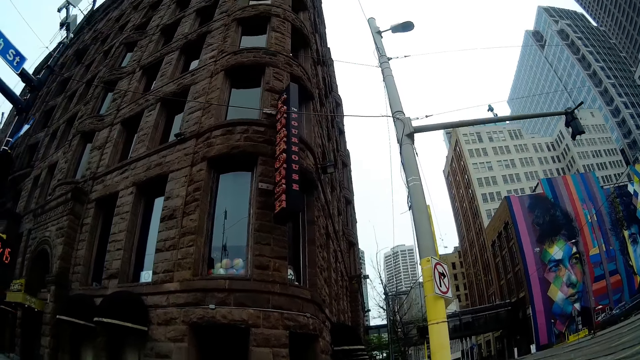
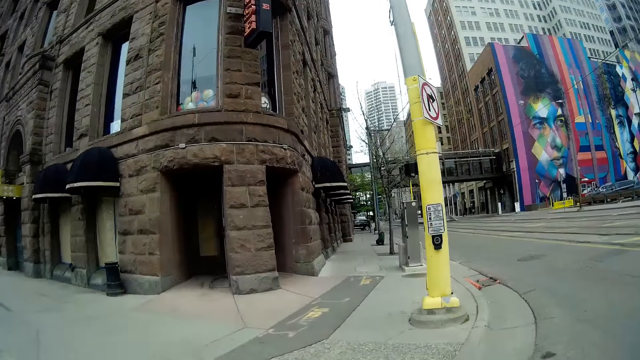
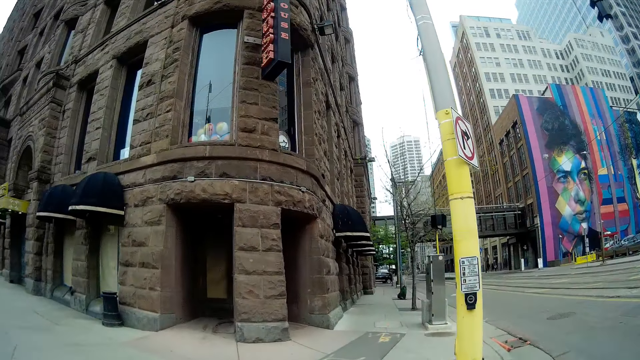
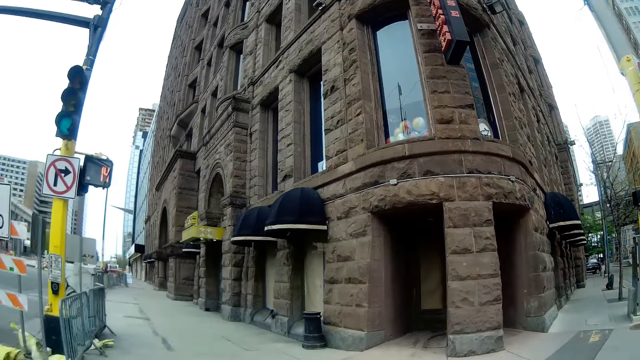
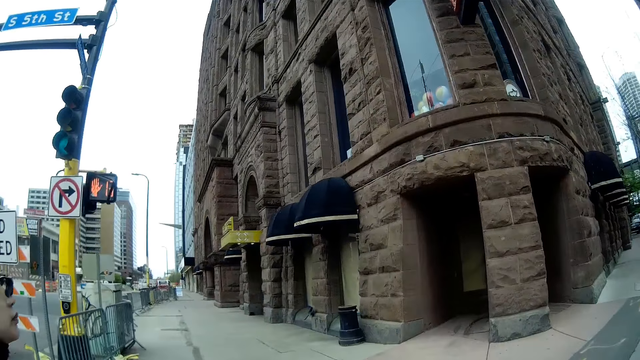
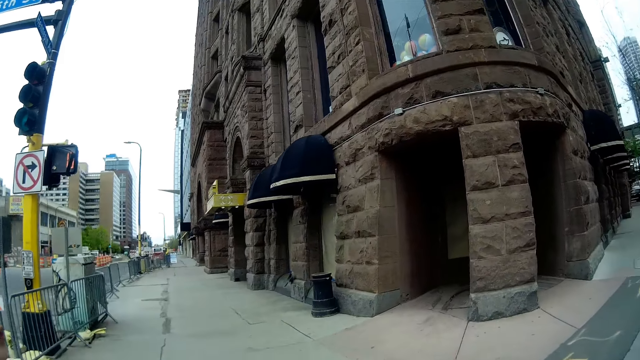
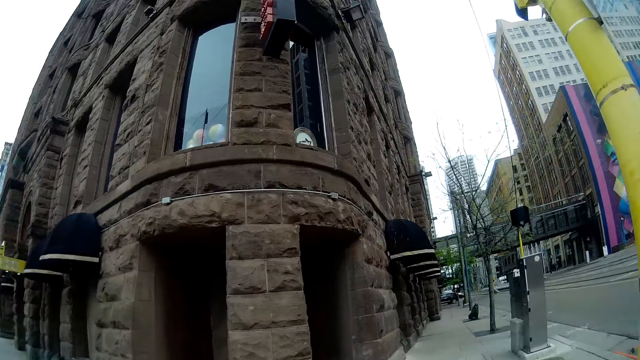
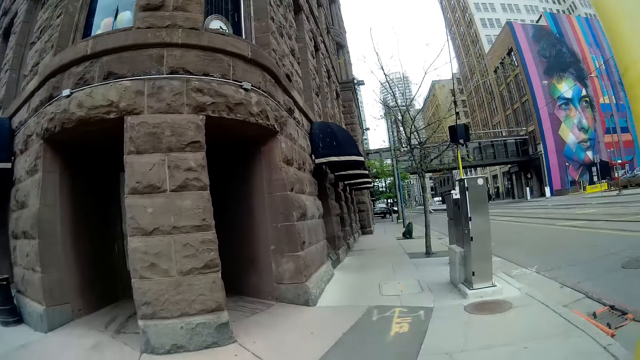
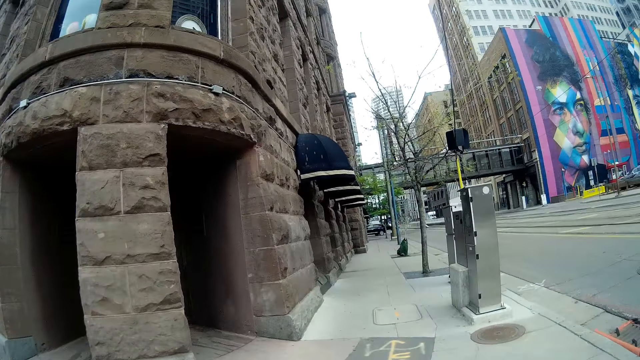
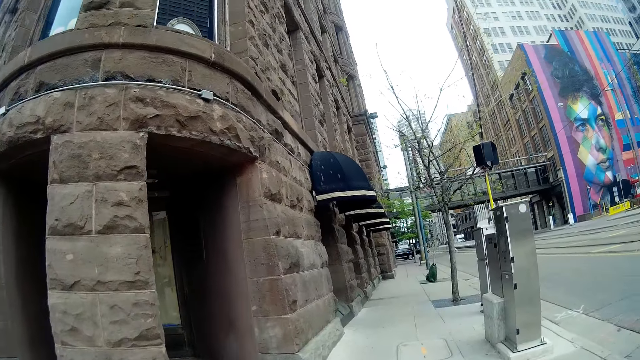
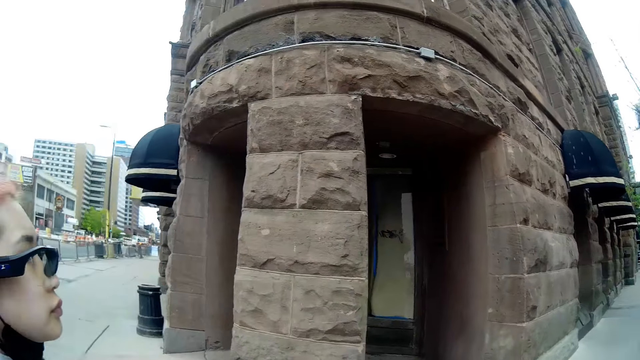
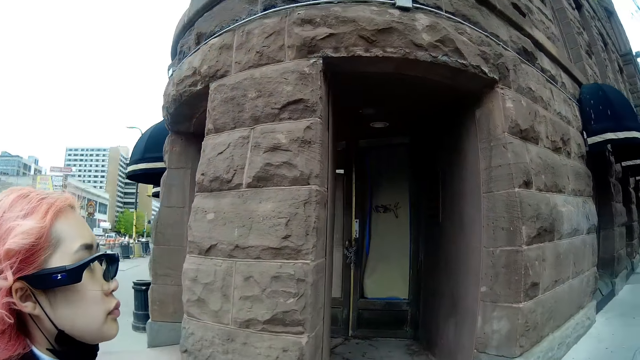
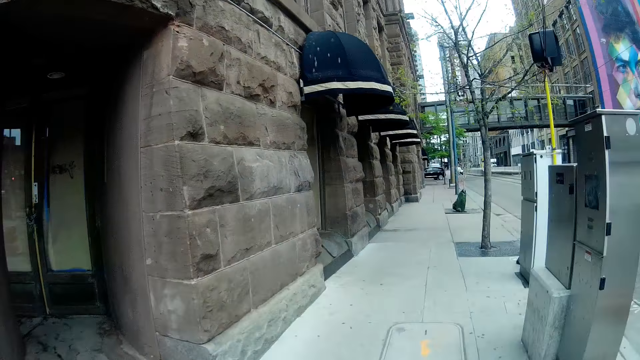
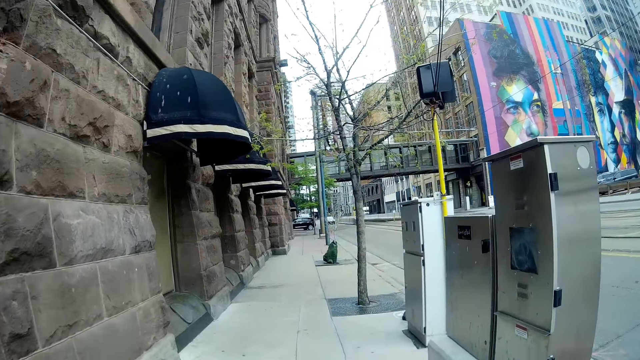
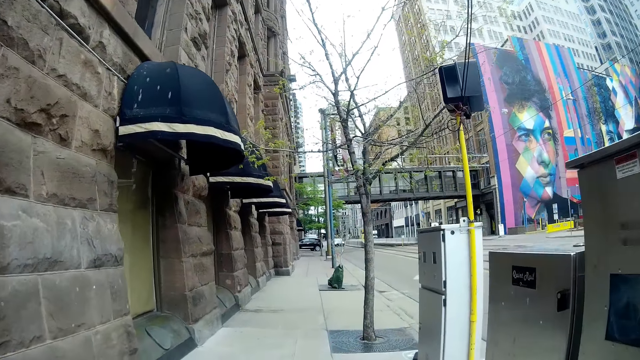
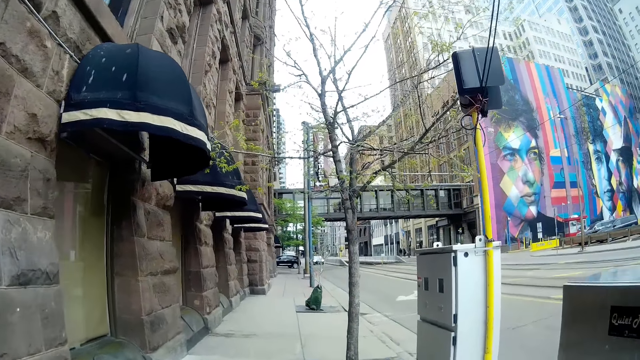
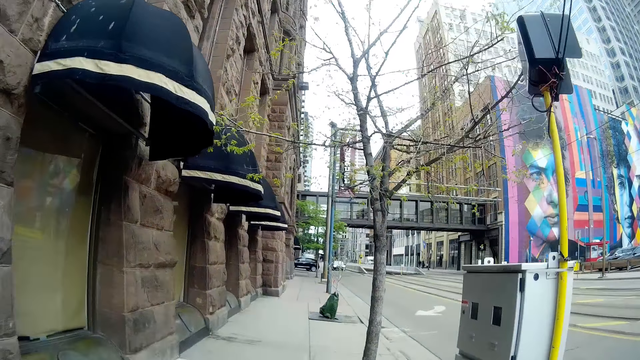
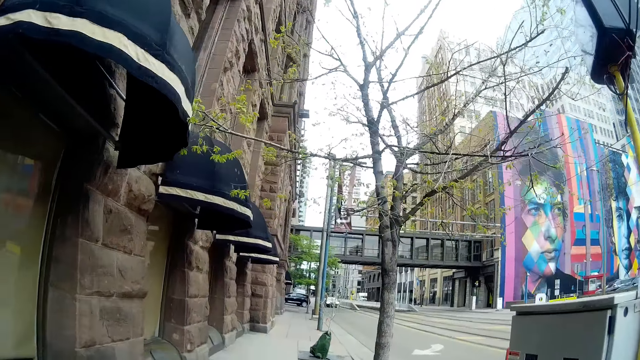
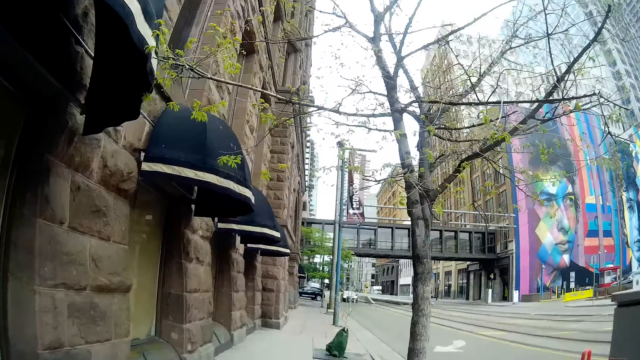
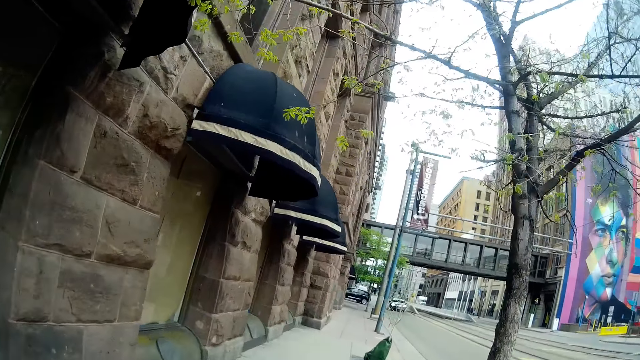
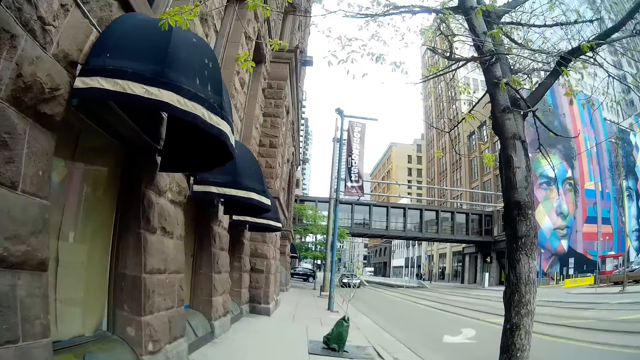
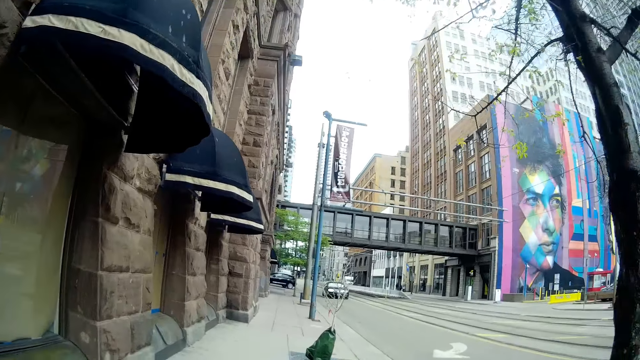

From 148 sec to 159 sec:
The camera wearer walks.

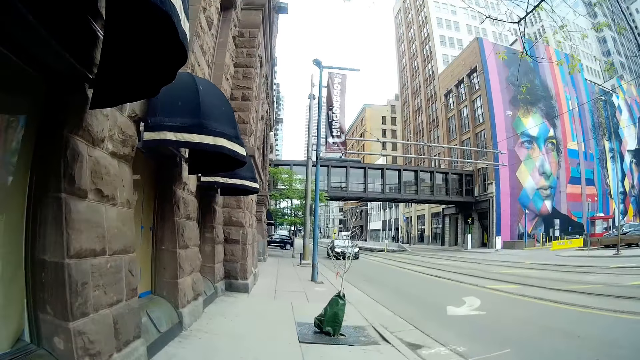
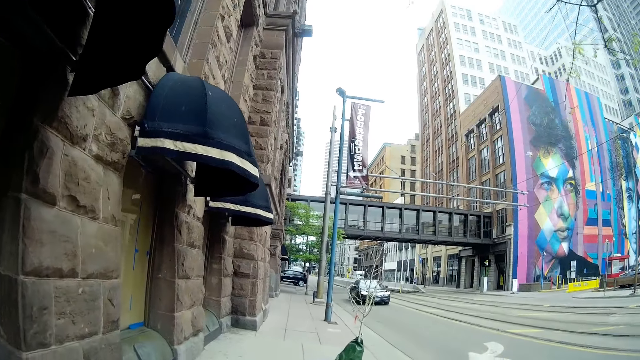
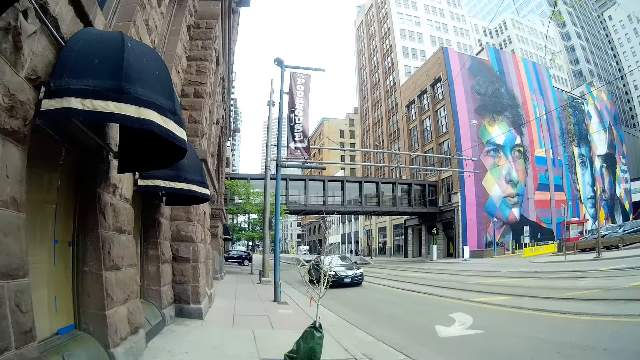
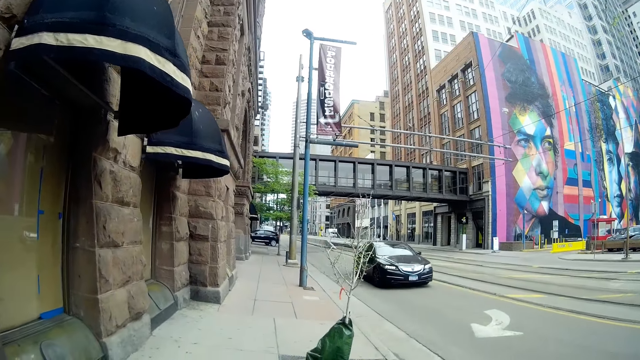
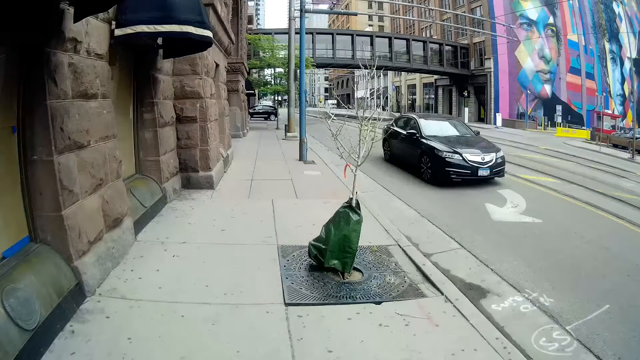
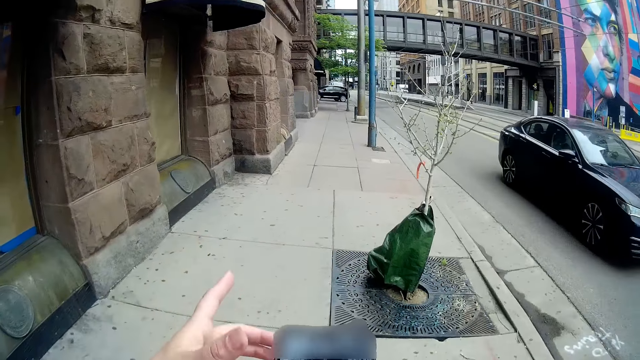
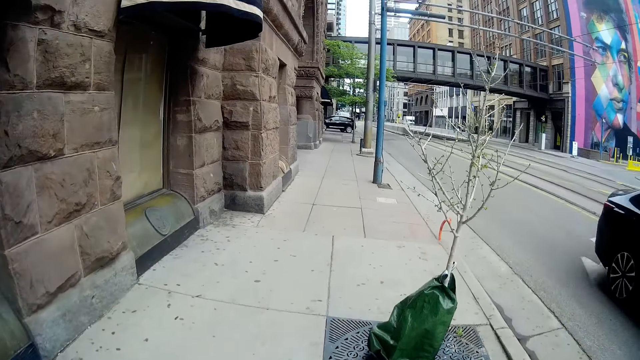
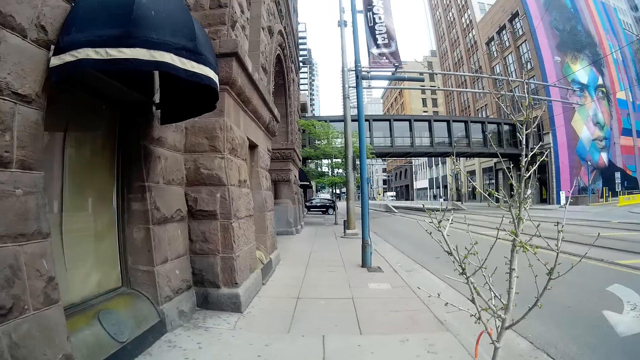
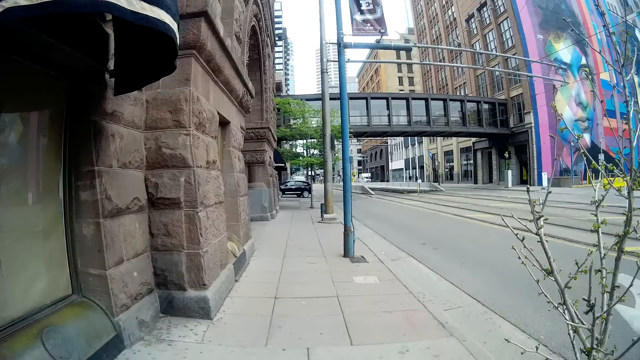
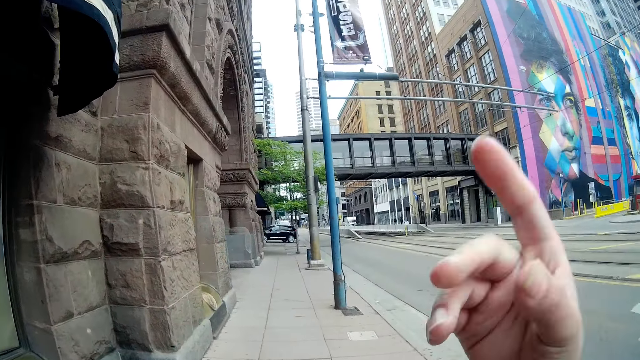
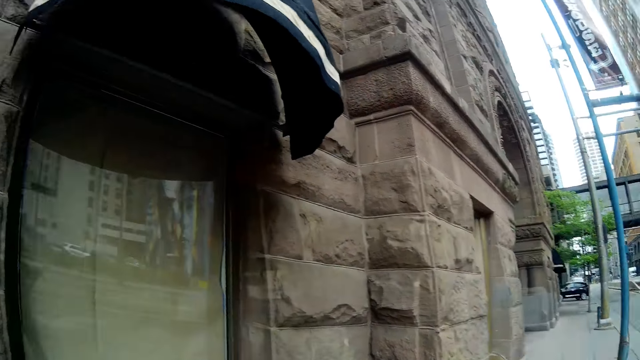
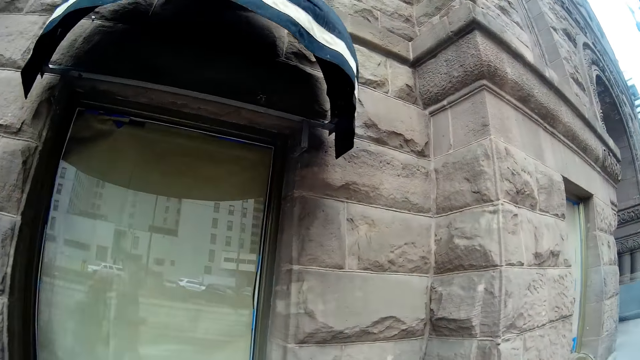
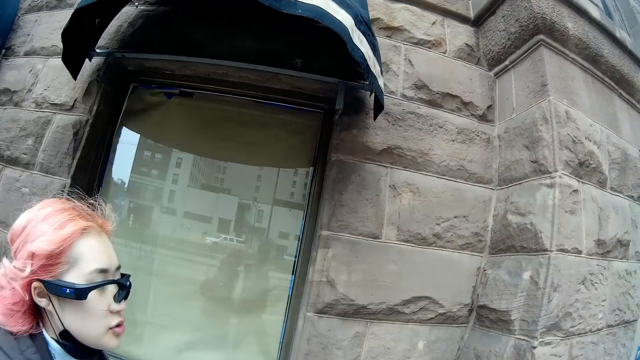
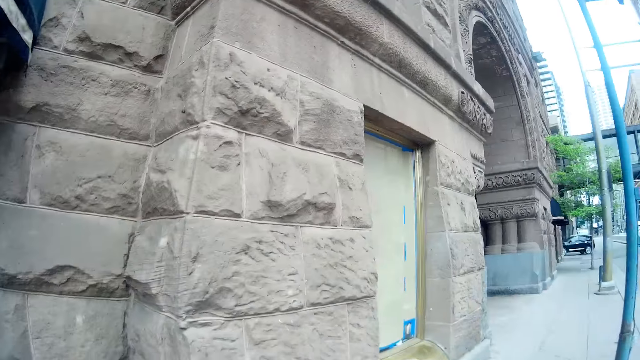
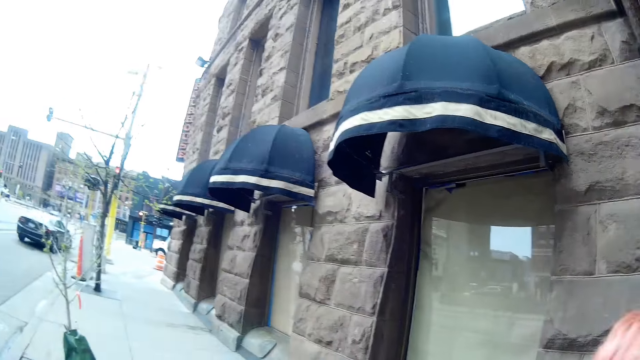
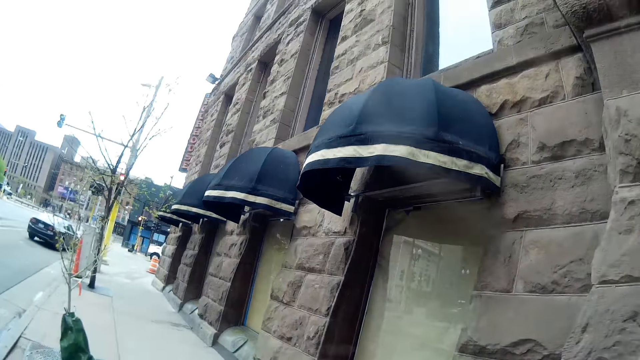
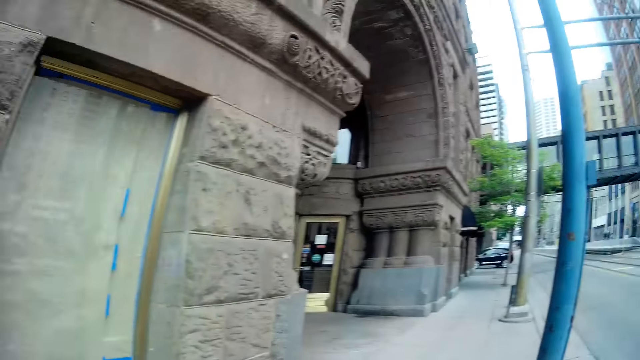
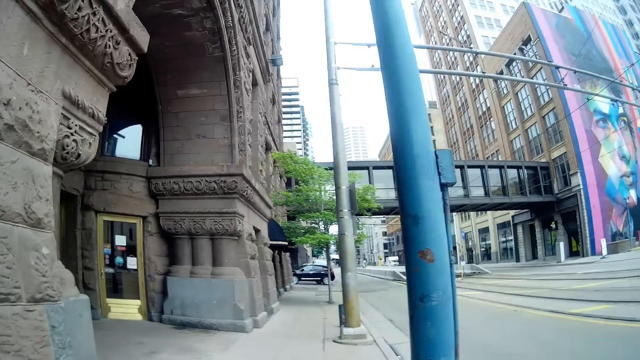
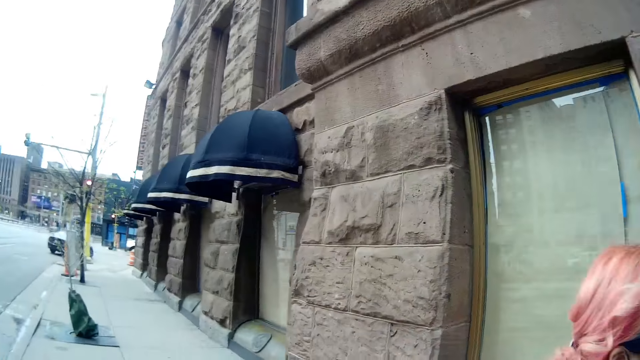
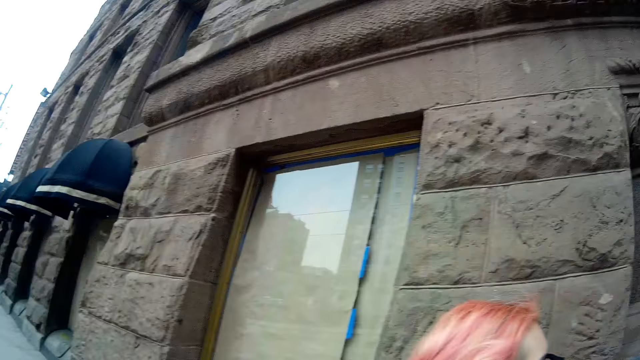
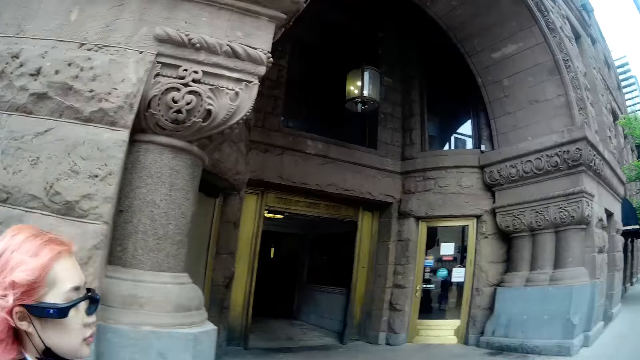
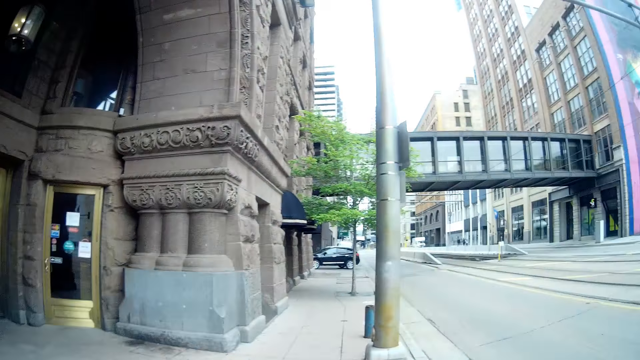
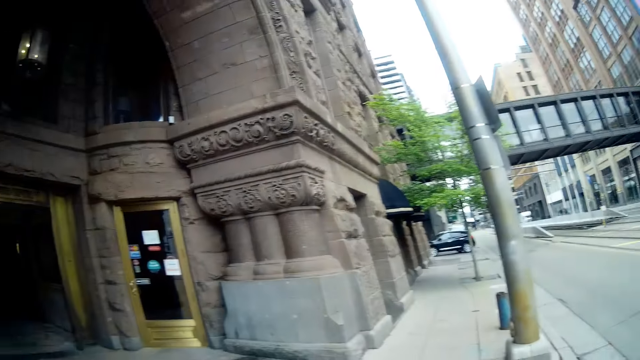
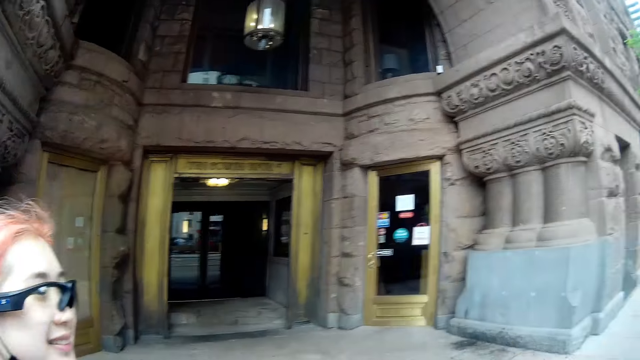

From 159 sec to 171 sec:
A black car drives past the camera wearer on the road. The camera wearer raises a hand up.
